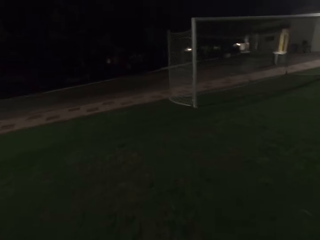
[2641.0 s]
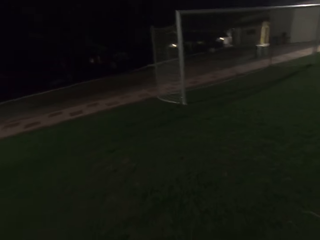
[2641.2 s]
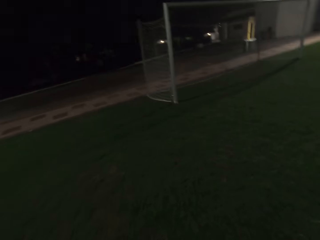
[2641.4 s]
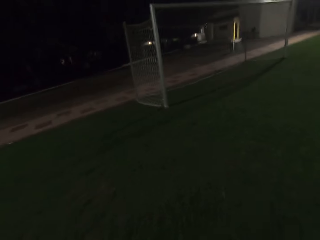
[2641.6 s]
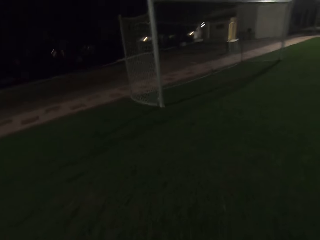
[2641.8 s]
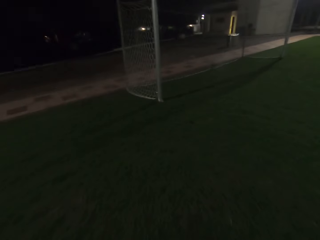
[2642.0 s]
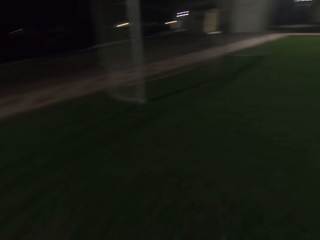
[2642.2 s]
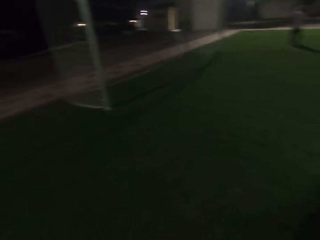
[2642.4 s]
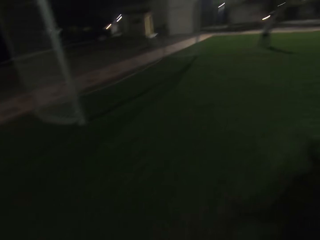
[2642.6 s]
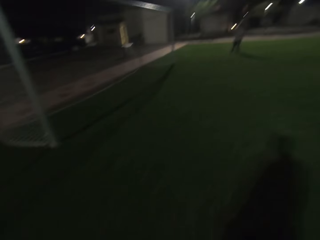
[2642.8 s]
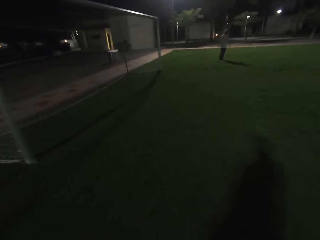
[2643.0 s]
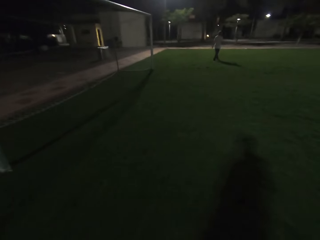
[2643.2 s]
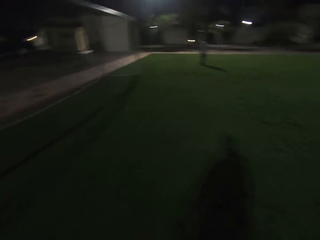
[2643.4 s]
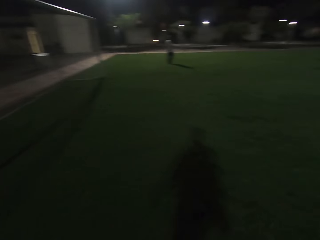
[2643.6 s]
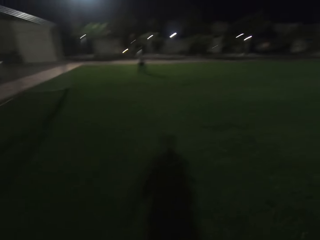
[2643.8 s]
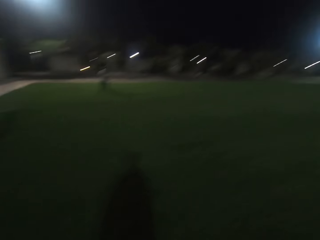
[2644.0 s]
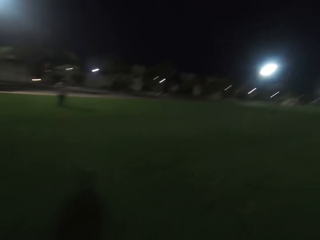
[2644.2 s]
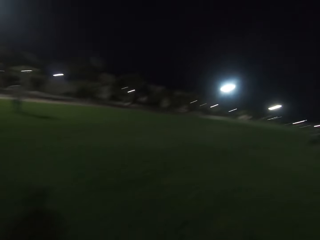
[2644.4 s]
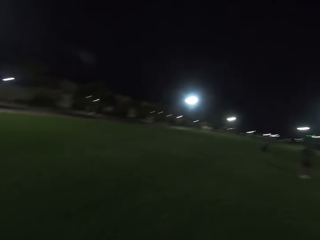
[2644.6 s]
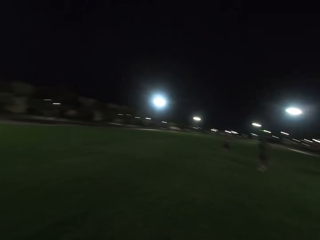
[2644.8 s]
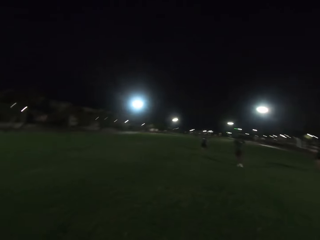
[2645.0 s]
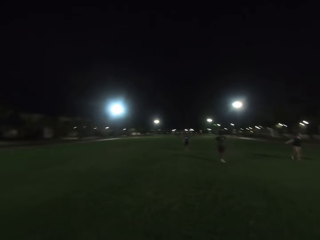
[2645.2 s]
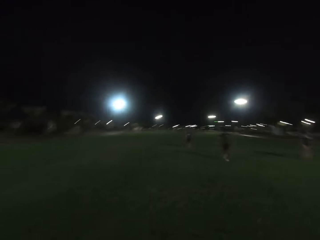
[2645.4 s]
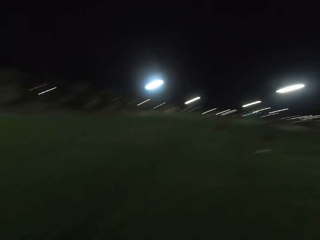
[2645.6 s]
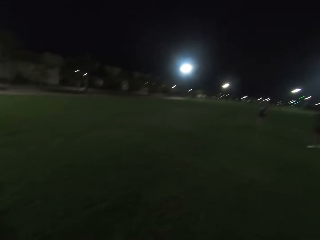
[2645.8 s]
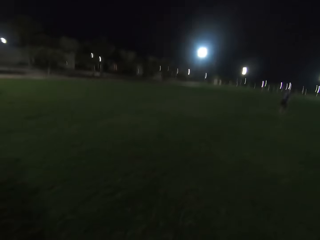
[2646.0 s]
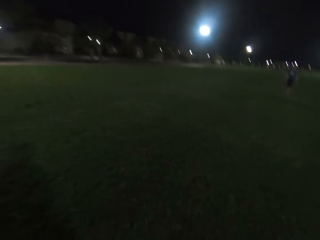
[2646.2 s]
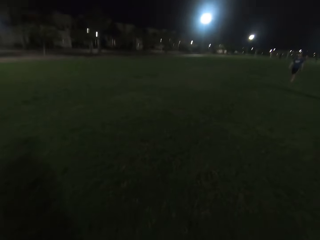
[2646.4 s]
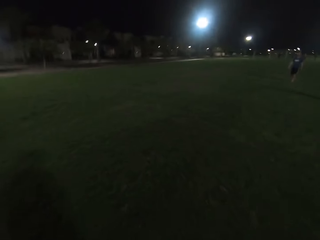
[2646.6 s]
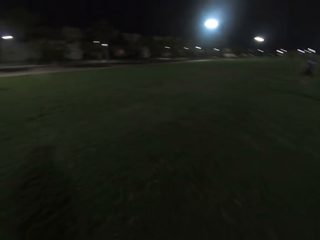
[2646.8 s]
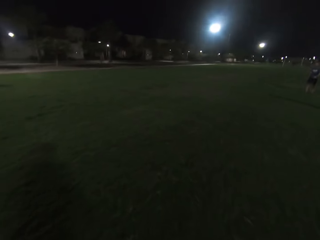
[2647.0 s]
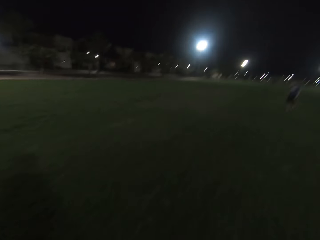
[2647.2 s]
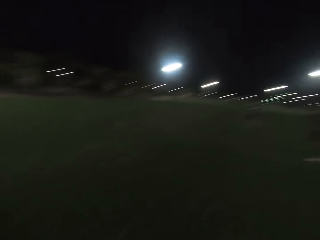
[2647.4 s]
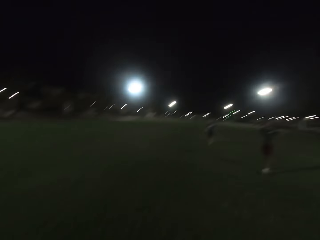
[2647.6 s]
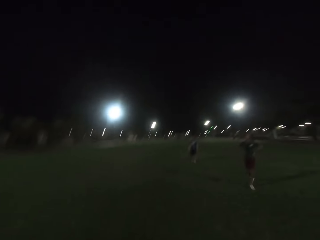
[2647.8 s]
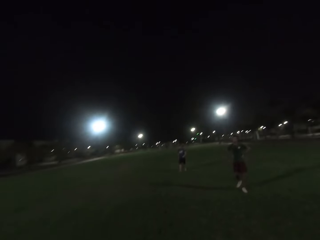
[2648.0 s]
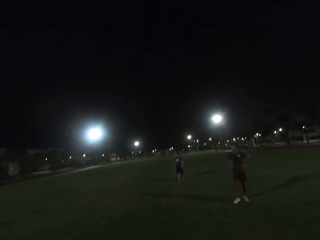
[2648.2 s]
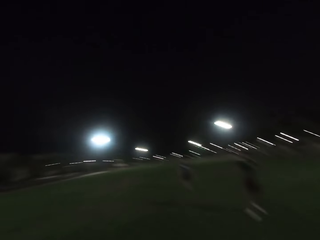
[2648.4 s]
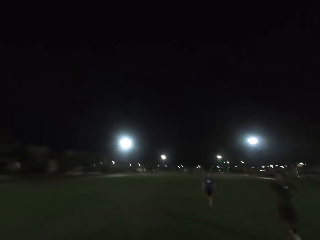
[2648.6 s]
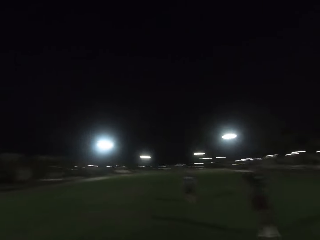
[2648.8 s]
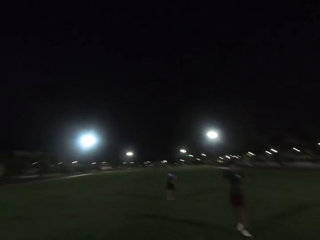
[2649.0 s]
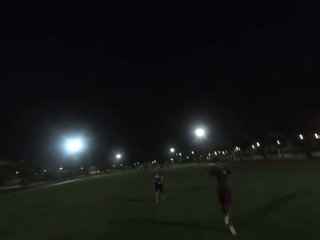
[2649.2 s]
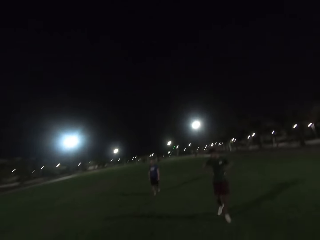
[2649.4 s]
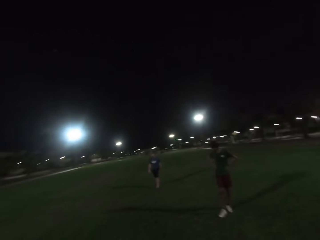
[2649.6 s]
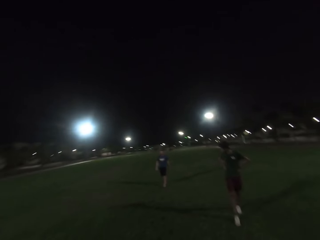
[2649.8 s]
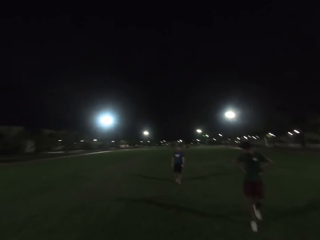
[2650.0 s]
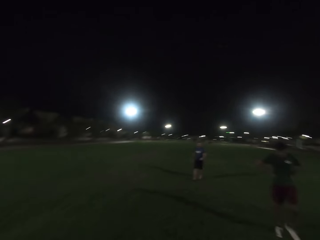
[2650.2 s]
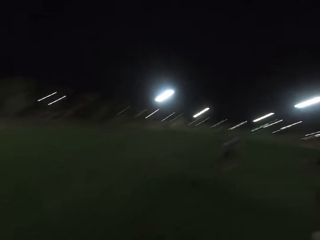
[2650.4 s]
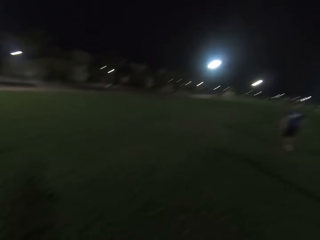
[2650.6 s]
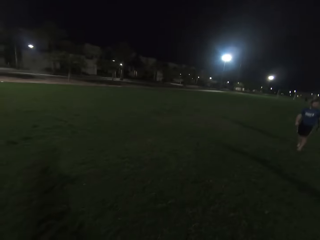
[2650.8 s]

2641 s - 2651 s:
The camera wearer turns around and walks on the field. A man walks. Another man and a person walk on the field.

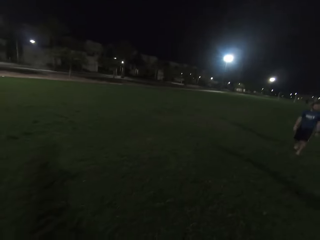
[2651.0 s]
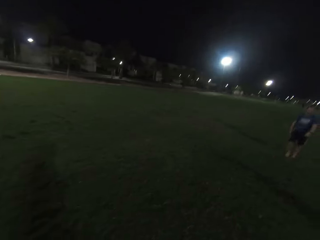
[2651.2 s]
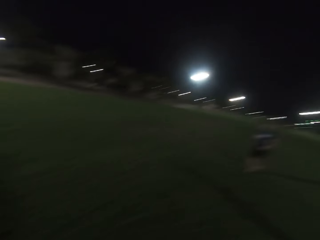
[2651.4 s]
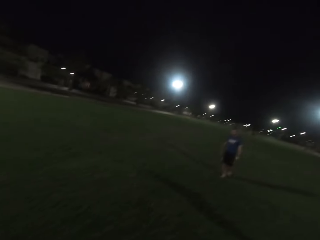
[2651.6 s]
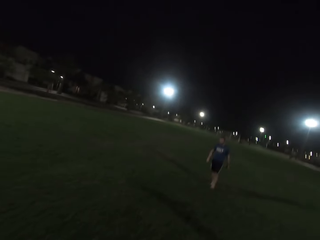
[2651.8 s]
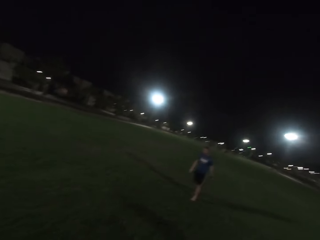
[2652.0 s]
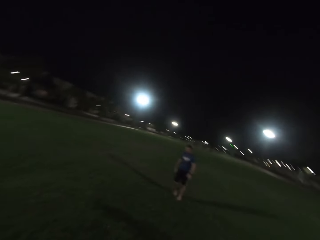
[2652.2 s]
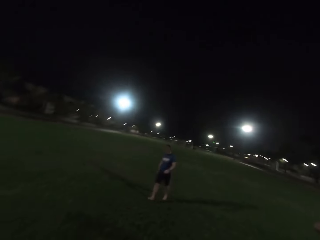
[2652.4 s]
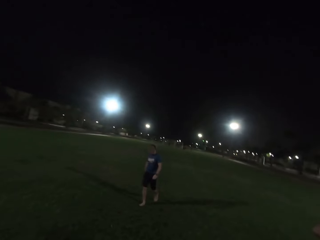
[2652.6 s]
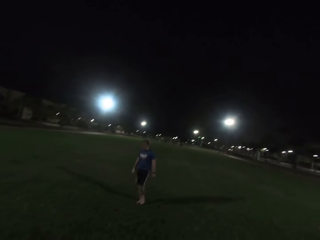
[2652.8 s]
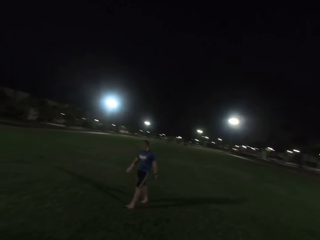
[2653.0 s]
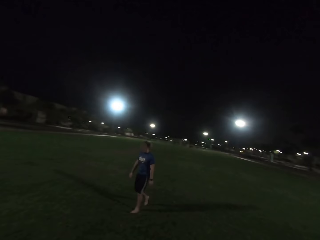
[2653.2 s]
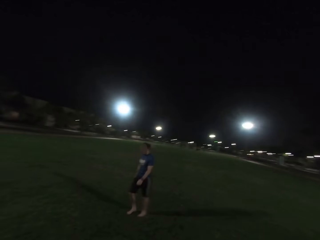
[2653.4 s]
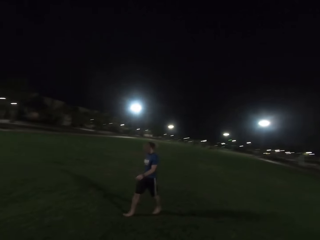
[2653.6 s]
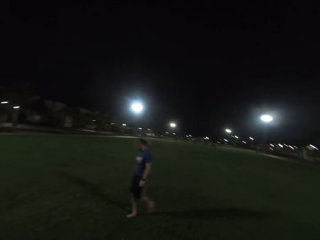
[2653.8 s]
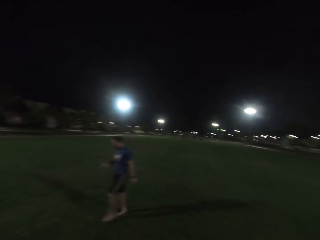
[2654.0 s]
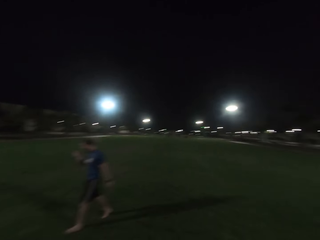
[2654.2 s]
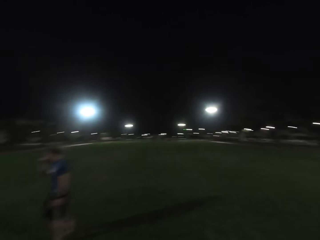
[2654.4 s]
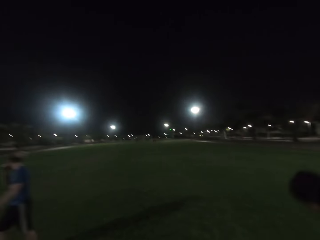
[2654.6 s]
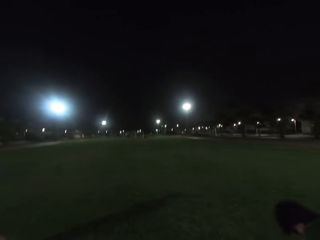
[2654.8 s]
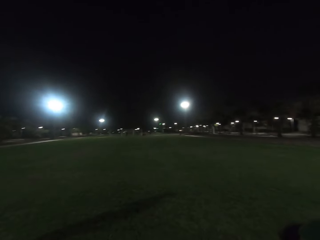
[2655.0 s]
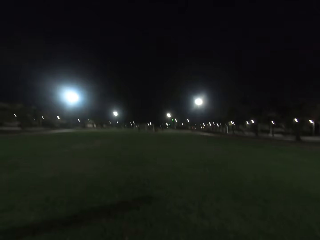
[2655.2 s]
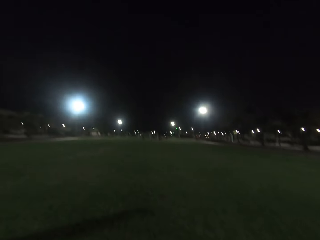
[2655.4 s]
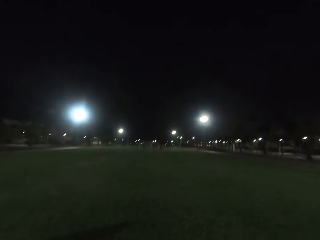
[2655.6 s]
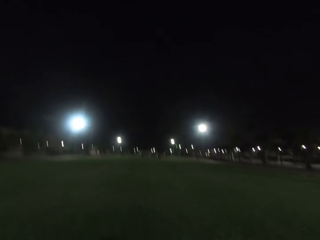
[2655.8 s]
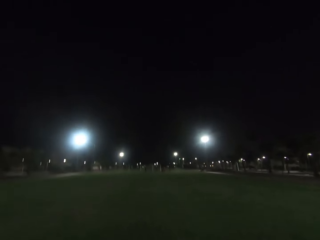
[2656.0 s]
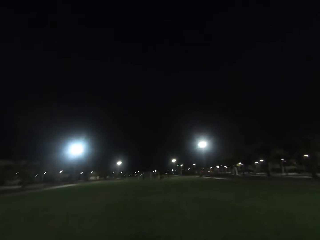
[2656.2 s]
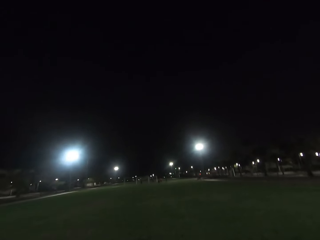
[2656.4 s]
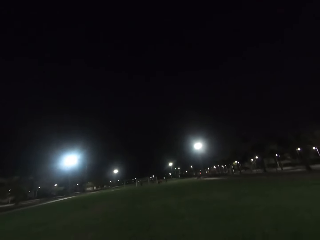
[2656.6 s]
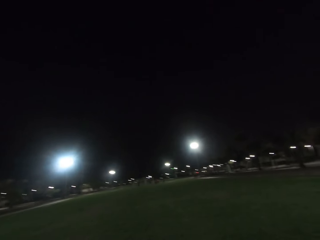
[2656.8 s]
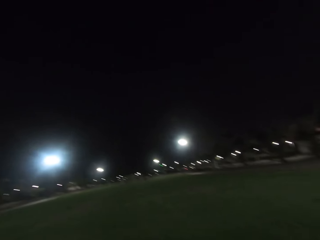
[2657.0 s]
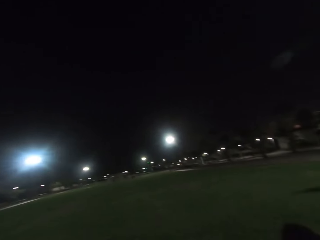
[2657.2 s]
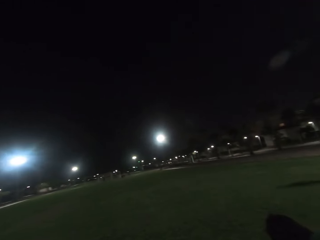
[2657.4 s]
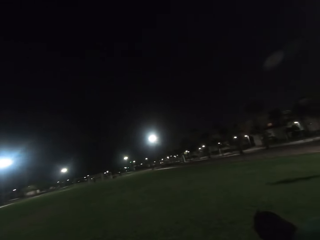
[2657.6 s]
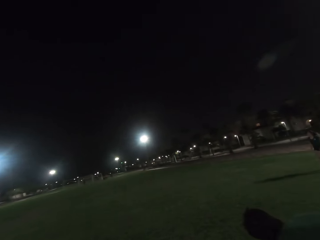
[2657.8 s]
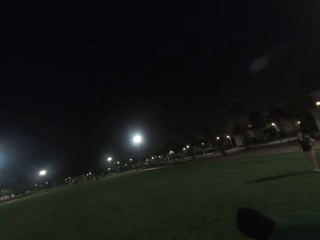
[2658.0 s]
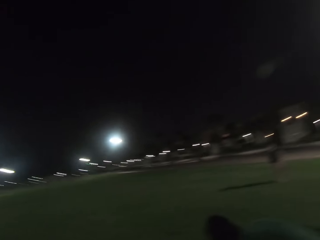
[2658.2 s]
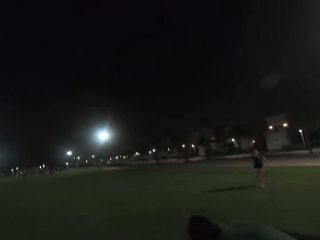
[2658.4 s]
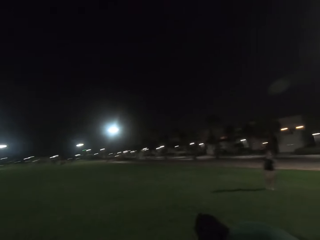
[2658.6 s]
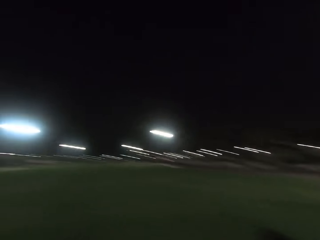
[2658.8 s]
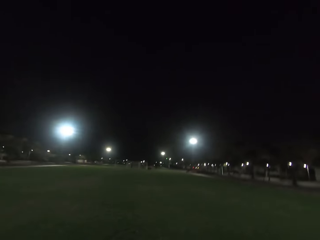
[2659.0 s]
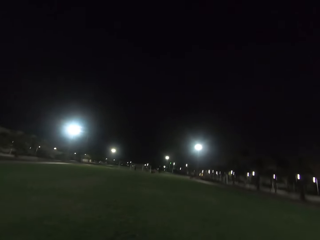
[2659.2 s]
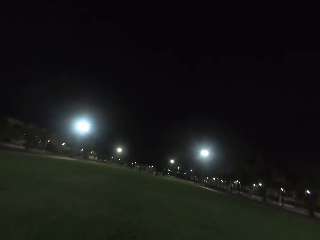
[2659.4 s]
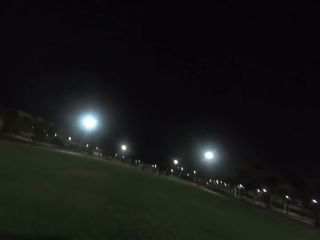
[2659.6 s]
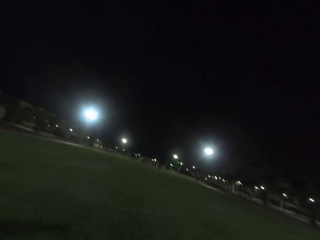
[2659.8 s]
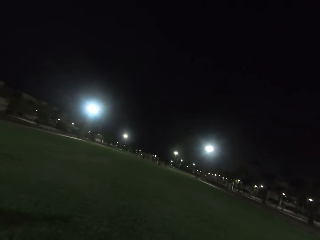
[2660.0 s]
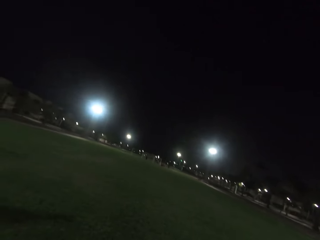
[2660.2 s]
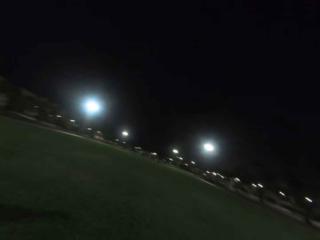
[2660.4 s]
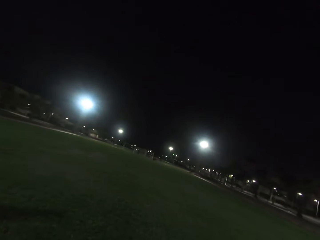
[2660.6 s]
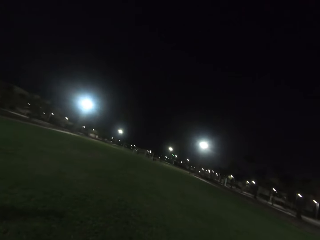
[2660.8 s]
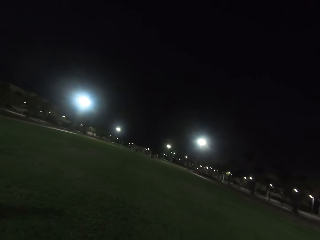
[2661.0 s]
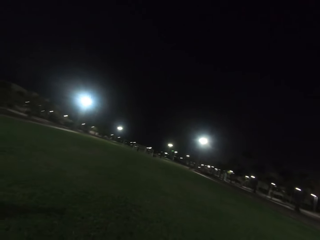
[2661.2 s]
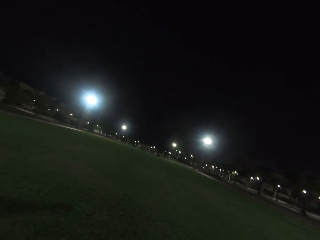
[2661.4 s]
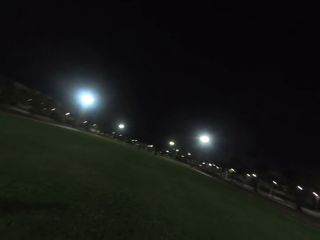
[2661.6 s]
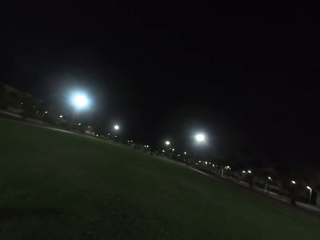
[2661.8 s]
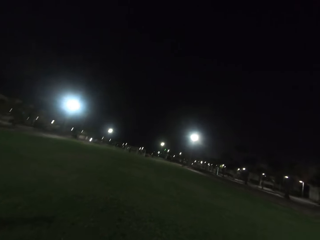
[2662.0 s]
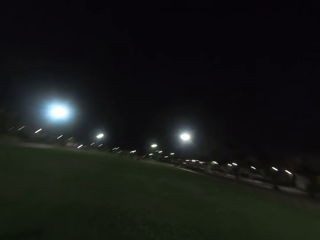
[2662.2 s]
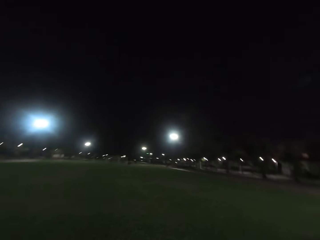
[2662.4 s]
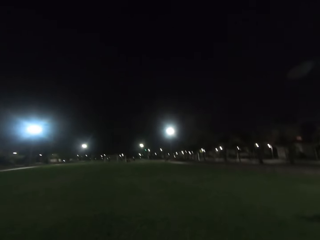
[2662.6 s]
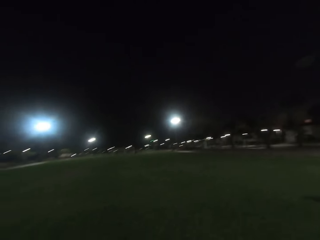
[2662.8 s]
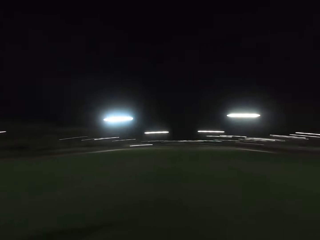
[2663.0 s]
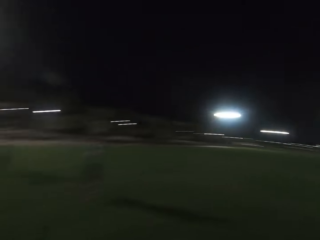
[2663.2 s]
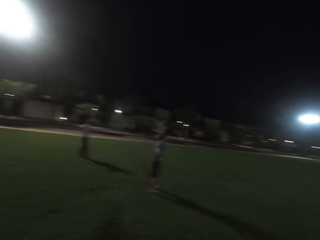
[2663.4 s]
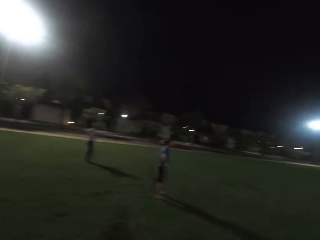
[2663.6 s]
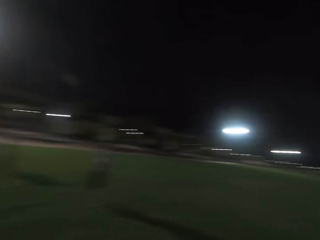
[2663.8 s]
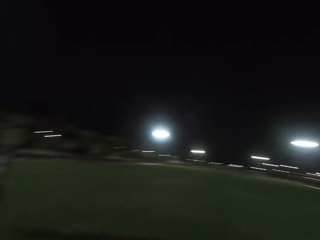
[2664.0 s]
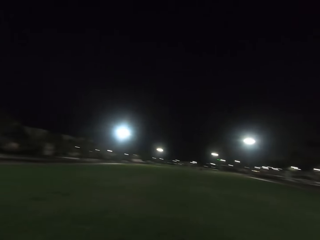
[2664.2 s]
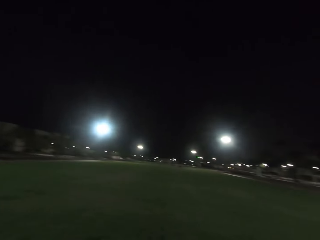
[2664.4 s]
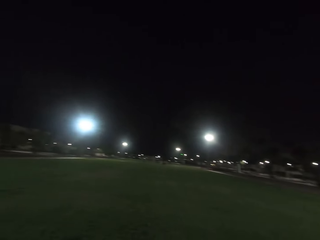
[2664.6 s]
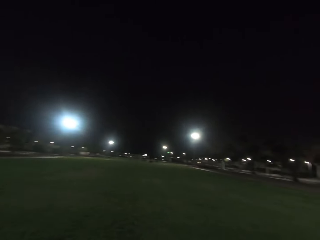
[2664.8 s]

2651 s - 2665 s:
A person walks on the field. A man walks. The camera wearer looks around and walks in the field. A woman walks. The camera wearer walks in the field. They look aside.
